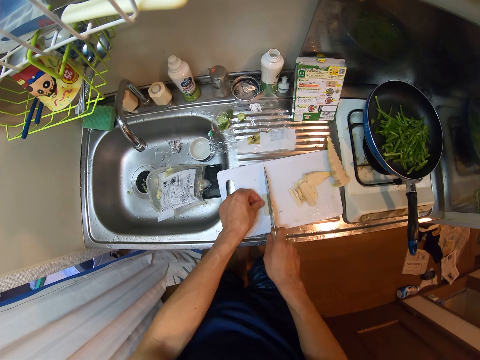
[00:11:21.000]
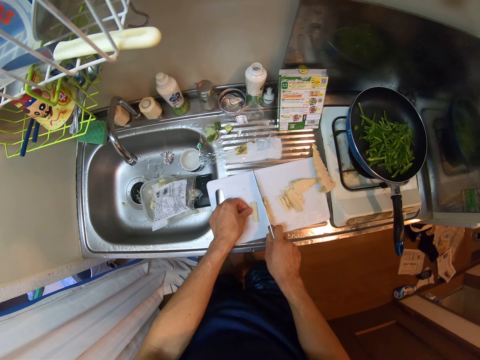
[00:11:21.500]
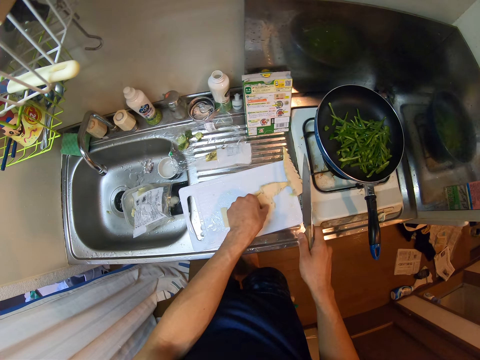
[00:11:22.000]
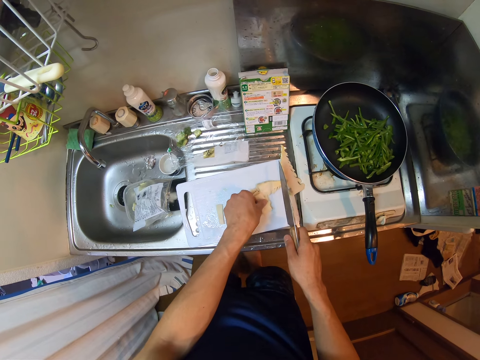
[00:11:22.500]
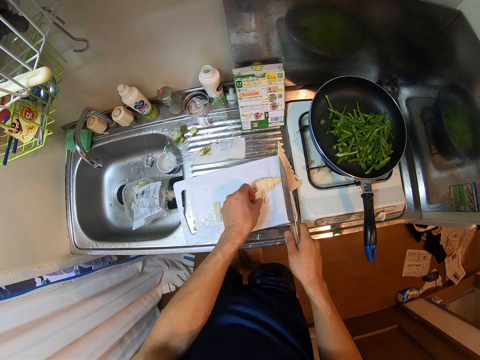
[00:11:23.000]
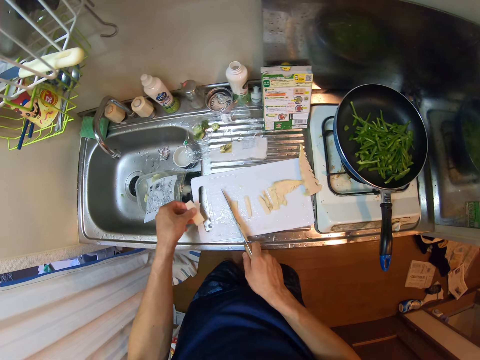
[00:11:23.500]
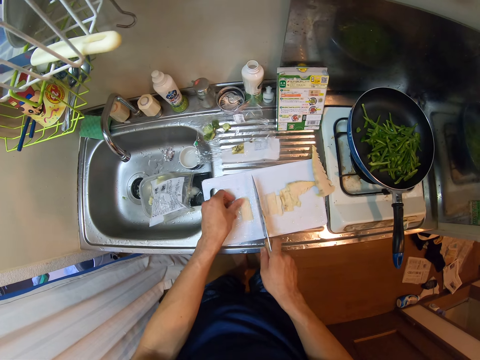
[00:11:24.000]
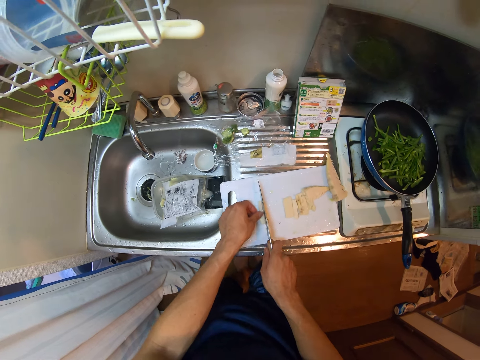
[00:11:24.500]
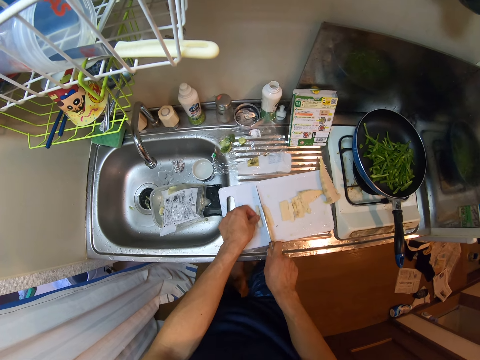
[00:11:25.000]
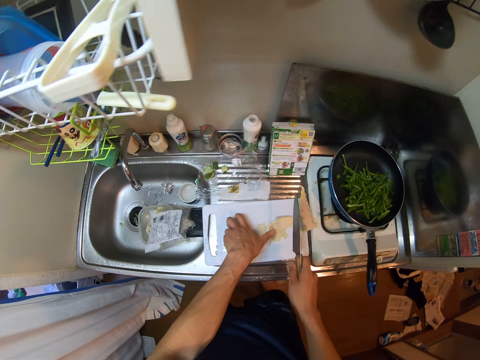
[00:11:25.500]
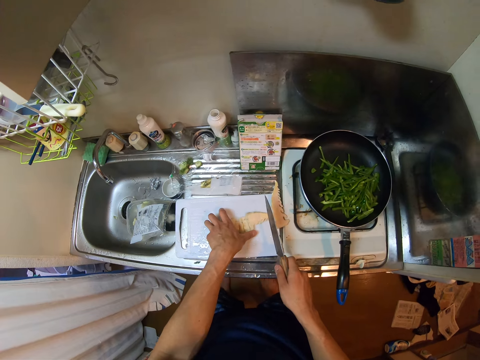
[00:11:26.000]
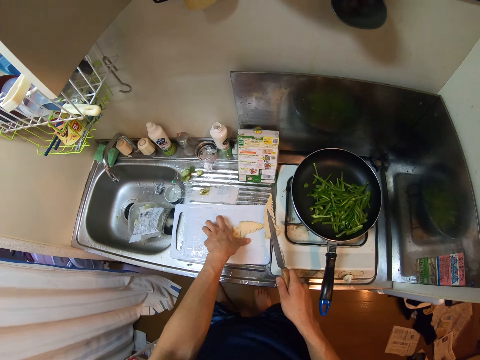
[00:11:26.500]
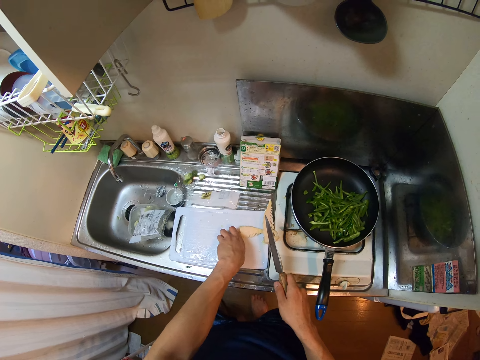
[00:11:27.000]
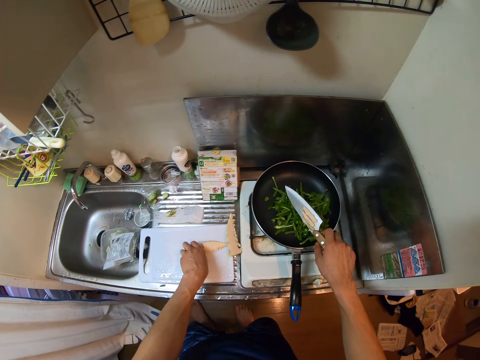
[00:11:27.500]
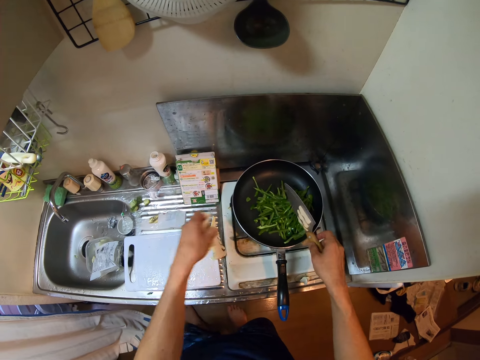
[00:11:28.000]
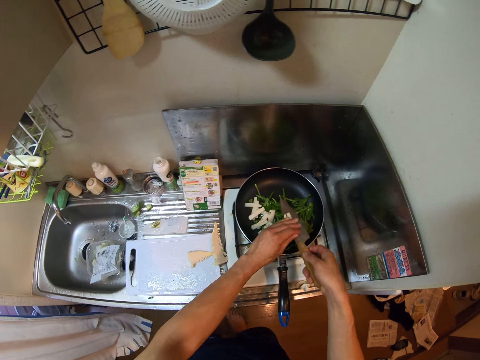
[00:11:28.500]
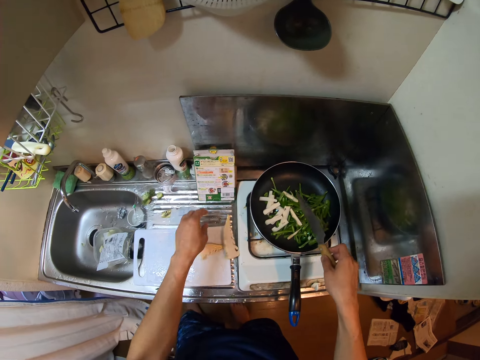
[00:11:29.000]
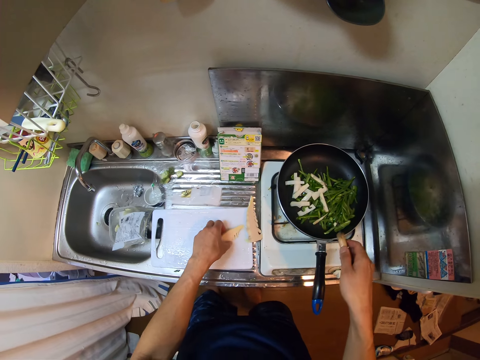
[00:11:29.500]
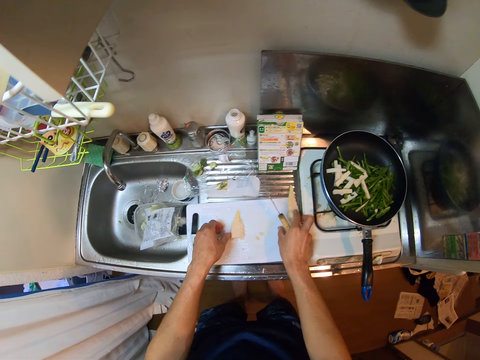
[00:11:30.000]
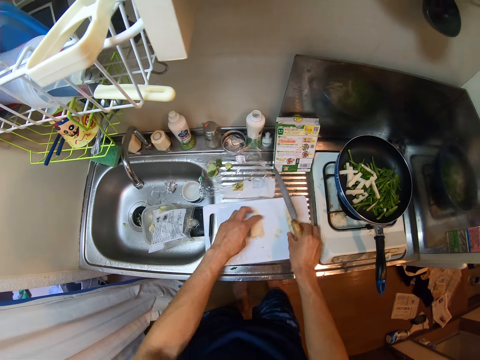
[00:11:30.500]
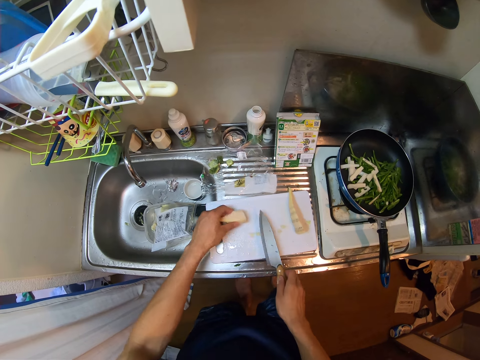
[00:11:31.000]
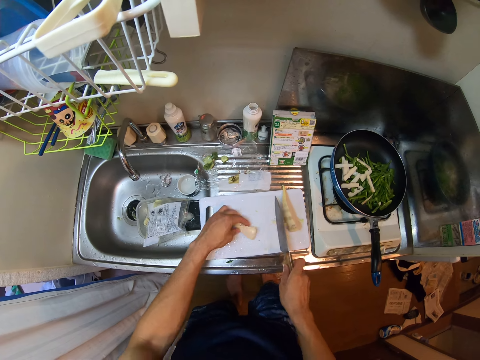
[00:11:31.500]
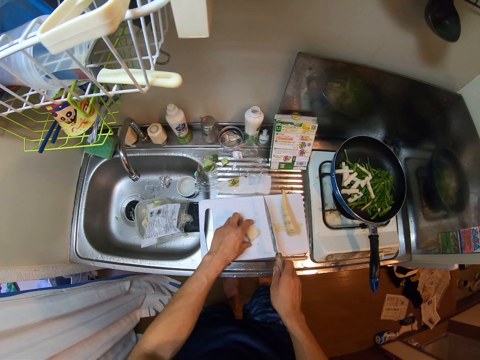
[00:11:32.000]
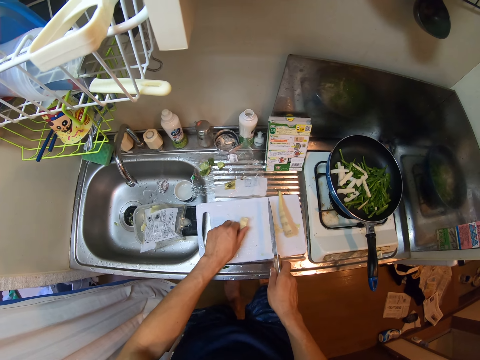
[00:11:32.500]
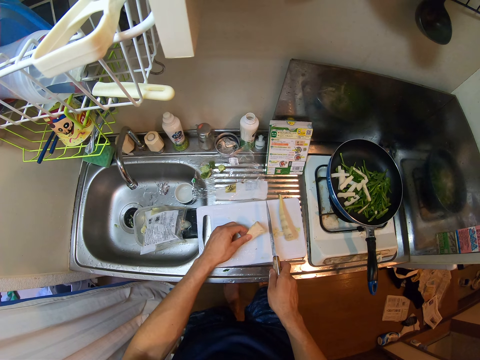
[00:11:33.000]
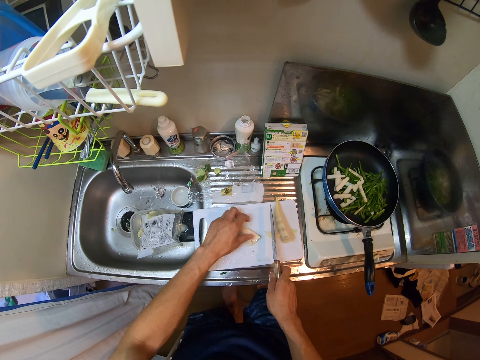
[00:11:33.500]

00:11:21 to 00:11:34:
The camera wearer chops the piece of something. They pick up pieces of something. They chop the pieces of something. They pack the cheese from the cutting board. They pour the cheese in the fry pan. They wipe the cheese off the mouth of the knife into the fry pan. They pick up another piece of something.

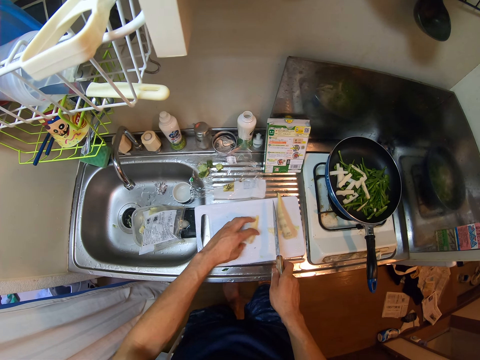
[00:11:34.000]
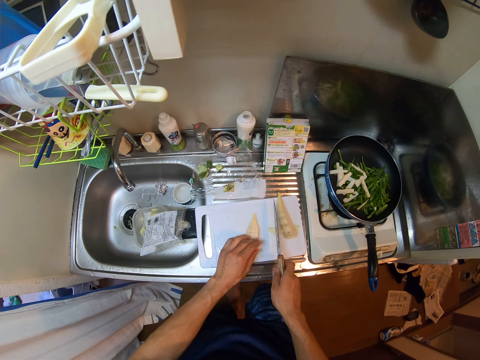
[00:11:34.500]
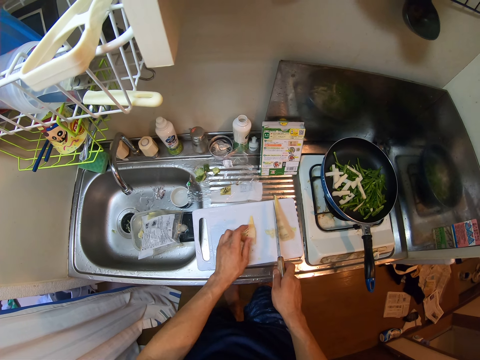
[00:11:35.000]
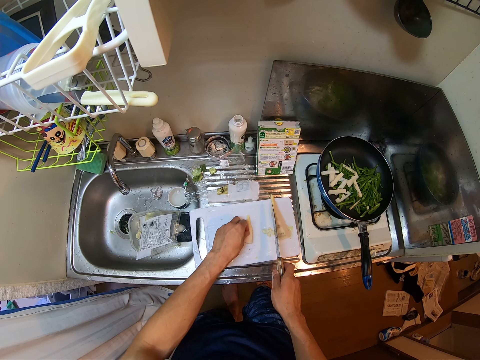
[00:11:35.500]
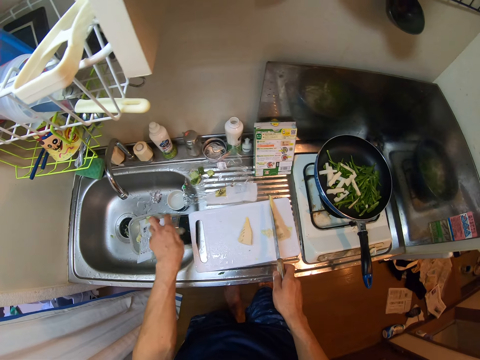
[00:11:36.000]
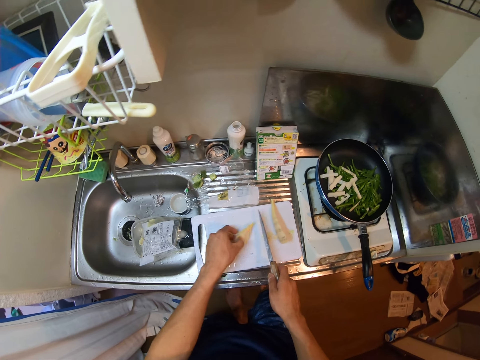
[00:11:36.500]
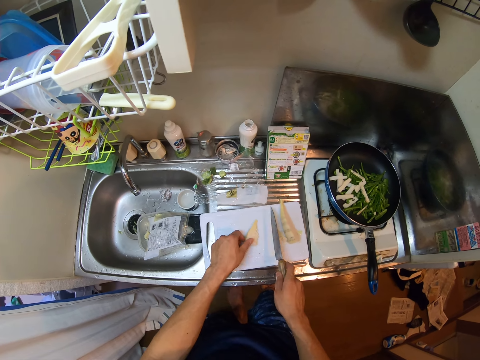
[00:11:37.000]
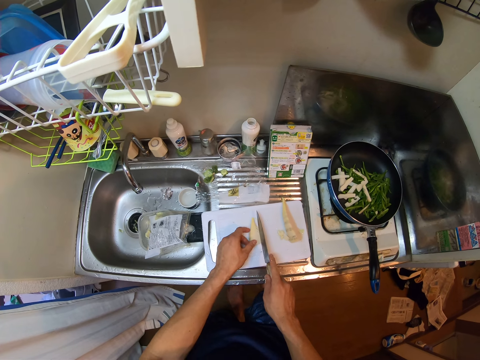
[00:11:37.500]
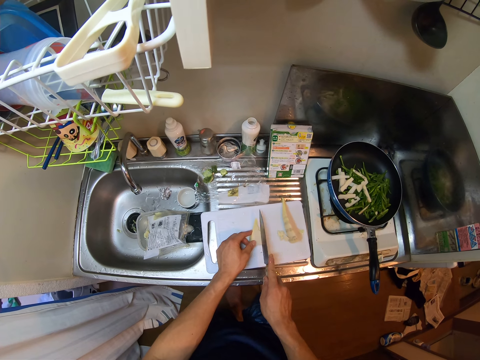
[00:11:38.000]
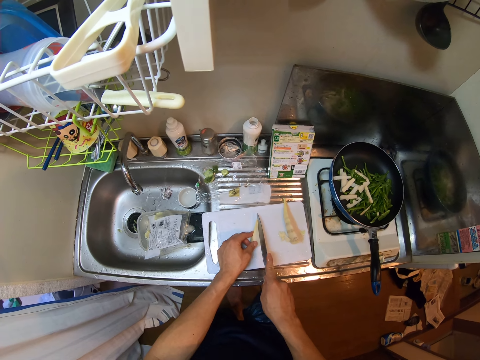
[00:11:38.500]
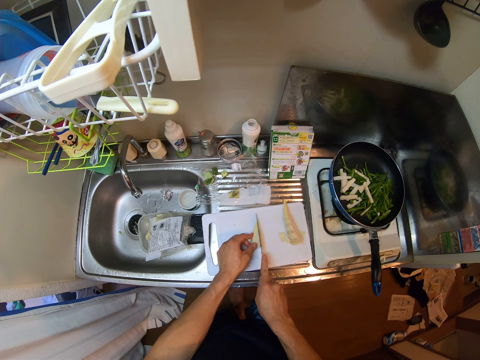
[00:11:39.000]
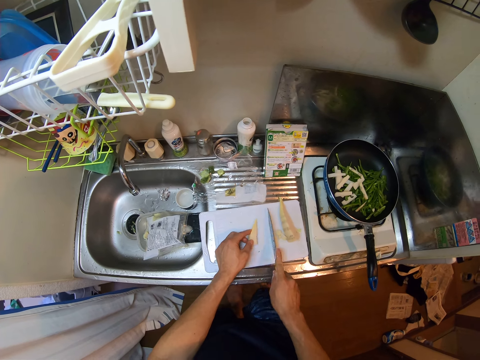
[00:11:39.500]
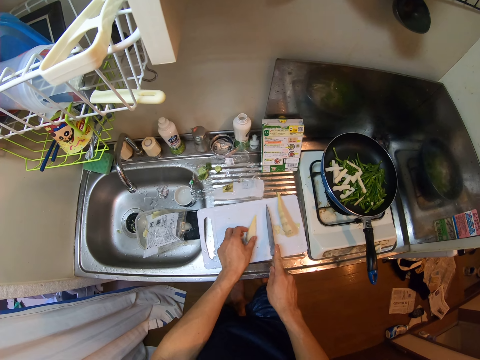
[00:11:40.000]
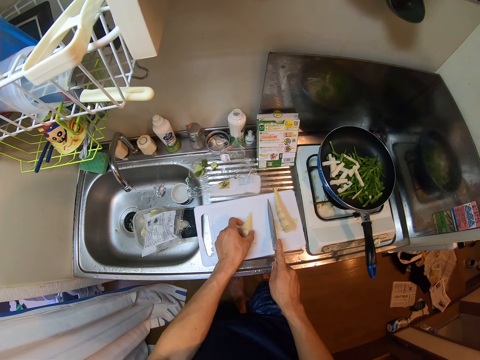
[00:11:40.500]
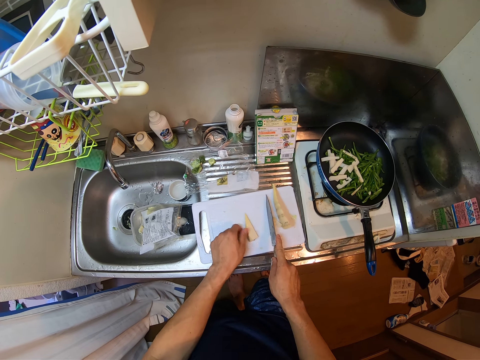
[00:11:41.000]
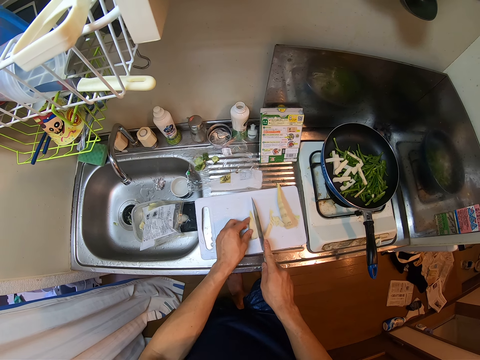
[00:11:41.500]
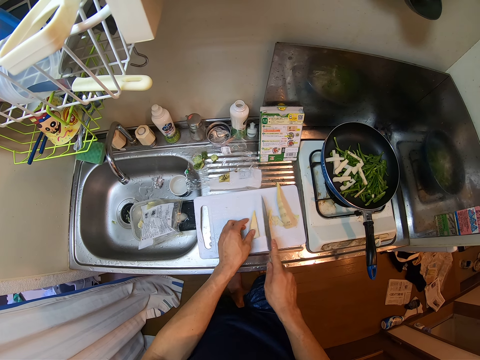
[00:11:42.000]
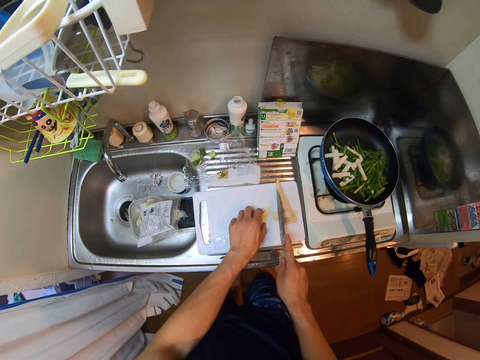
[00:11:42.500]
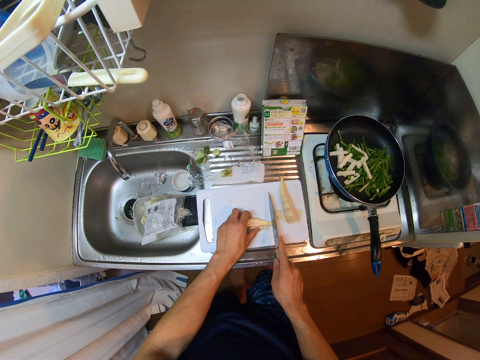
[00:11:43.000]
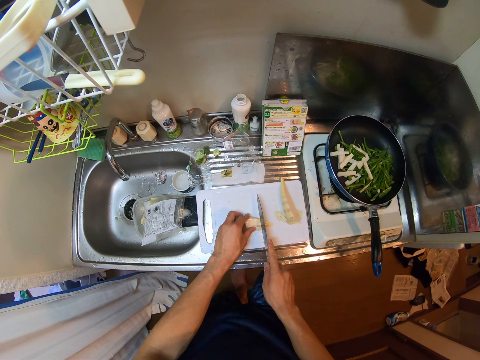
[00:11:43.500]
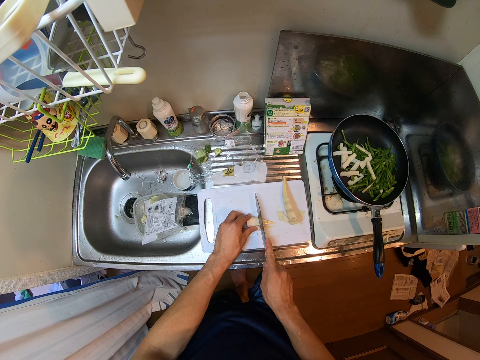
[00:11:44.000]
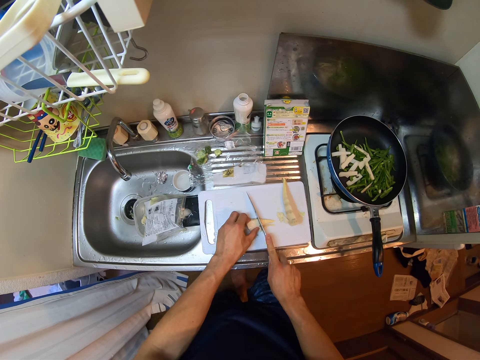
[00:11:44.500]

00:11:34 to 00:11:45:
The camera wearer wipes the piece of something. They cut the cheese on the cutting board with the knife.
